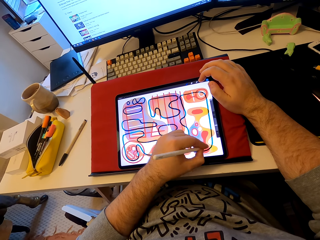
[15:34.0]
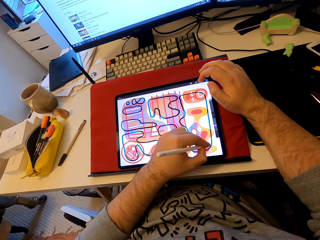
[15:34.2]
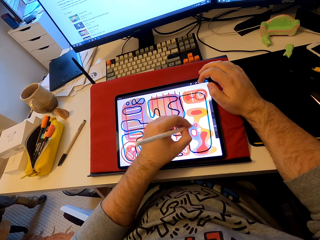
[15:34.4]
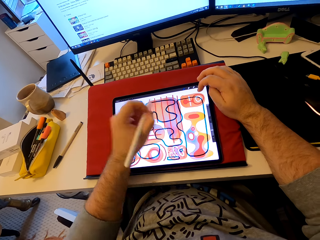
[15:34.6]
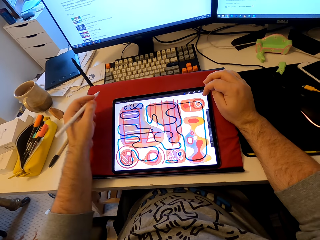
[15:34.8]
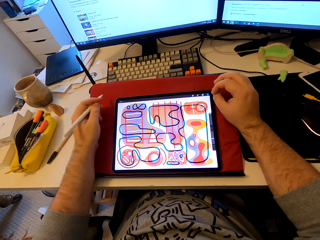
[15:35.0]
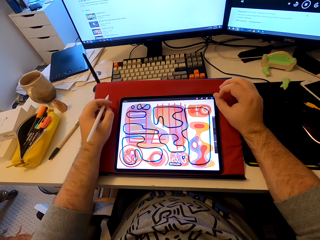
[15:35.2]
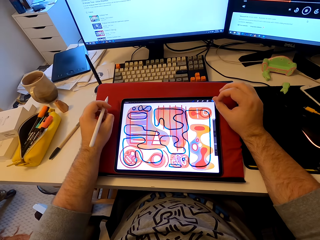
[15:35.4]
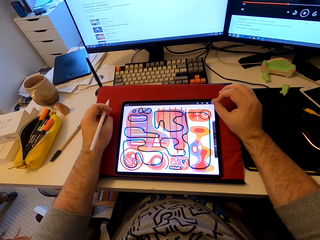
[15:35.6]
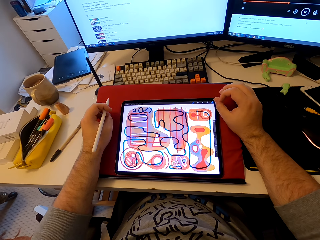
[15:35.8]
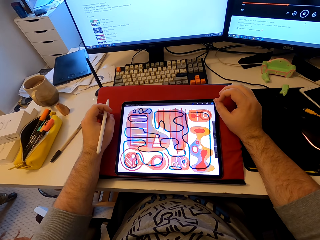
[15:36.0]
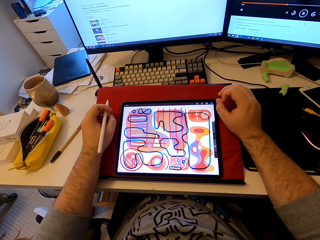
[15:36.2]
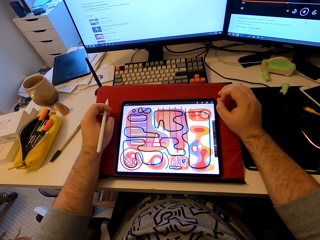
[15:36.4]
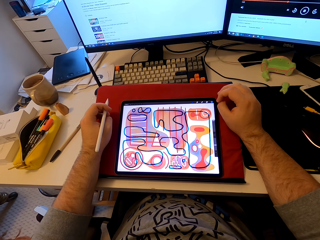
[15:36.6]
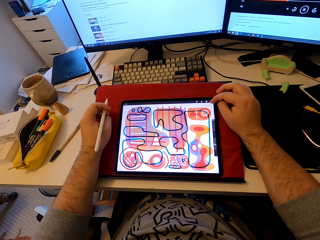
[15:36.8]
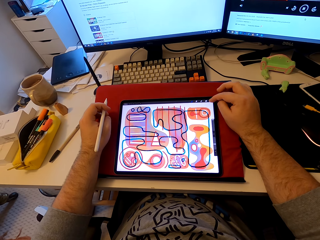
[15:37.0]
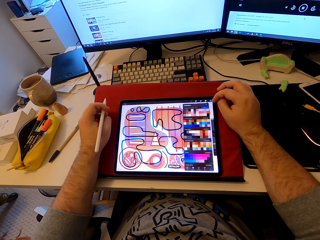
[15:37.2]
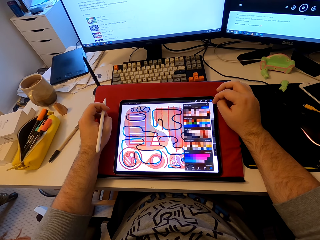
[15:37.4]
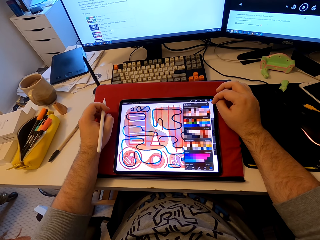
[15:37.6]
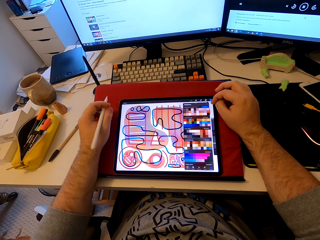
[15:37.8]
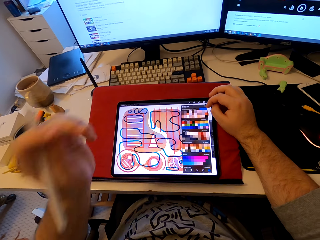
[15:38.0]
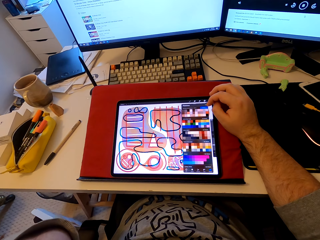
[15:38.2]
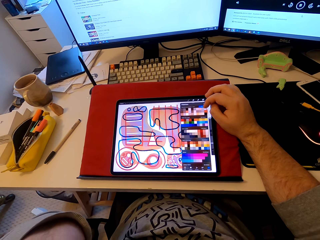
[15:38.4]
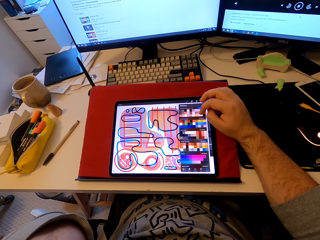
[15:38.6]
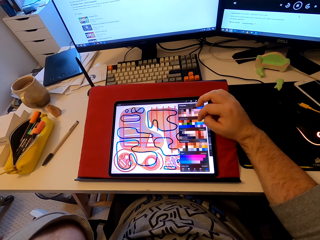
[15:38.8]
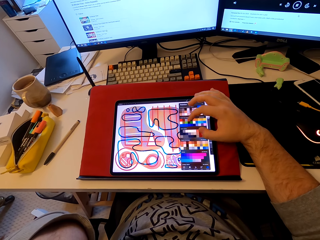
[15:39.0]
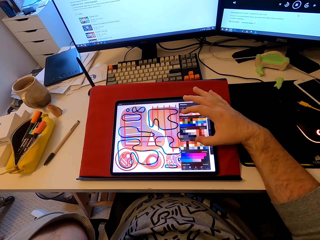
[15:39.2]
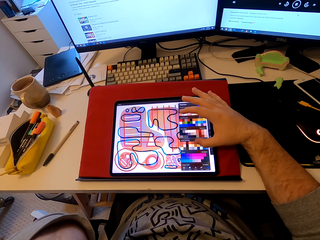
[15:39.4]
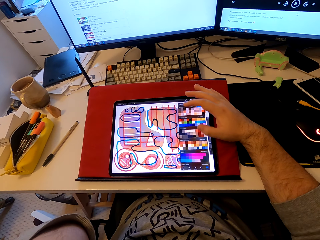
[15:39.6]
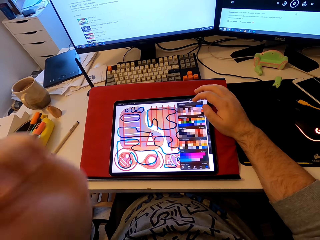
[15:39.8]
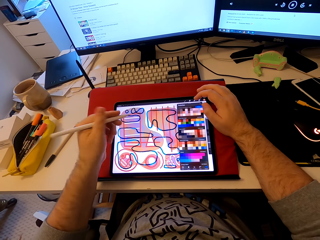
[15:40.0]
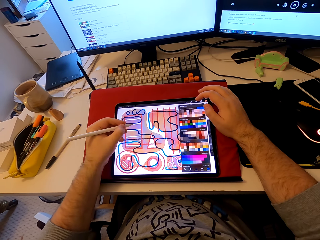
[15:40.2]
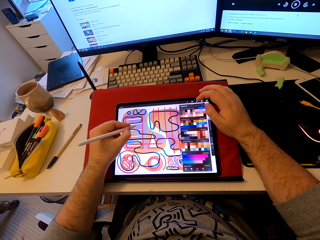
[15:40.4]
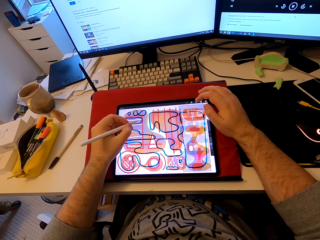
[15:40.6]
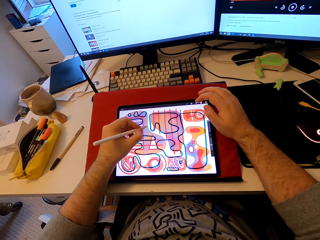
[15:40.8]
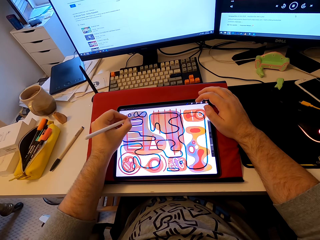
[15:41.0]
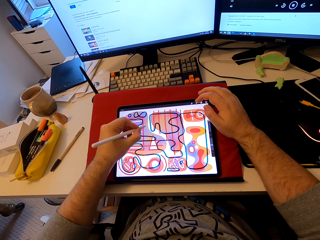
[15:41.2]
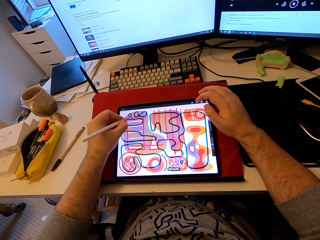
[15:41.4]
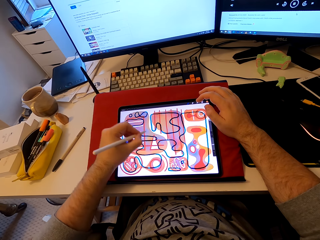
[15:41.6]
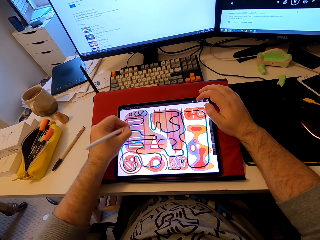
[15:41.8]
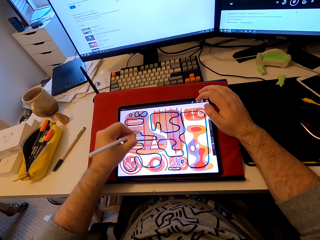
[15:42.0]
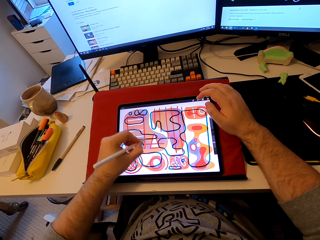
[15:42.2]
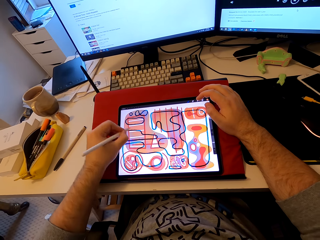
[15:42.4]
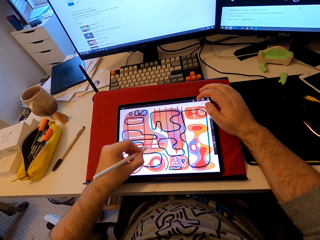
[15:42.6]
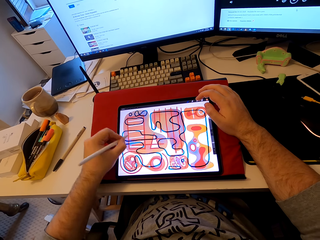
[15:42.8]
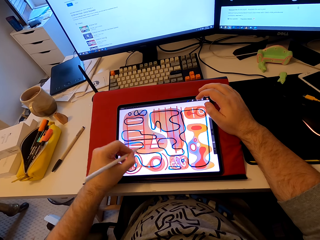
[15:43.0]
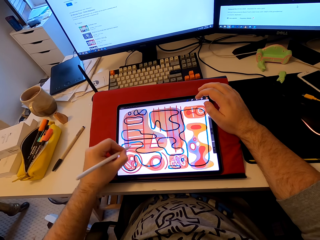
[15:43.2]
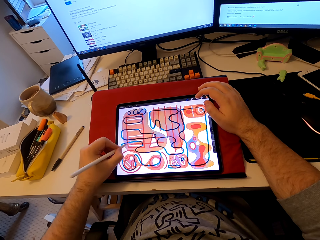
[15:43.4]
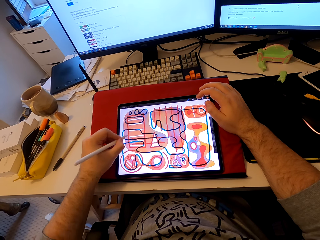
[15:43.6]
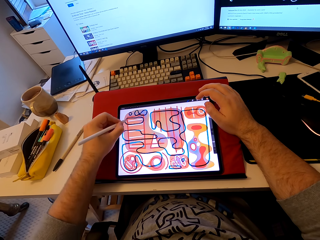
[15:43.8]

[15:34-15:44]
The camera wearer stares at a tablet. He pulls his hand from the tablet. He operates the tablet. He taps on the tablet's screen. He lifts his hand. He holds the tablet's screen with his index and thumb fingers. He drops his hand. He draws patterns on the tablet. He colors on the tablet's screen.

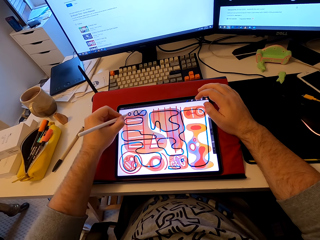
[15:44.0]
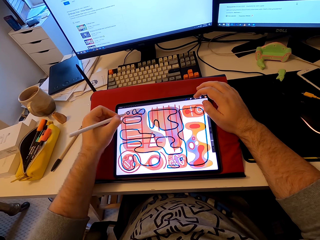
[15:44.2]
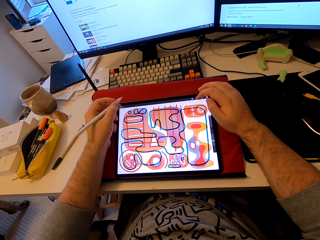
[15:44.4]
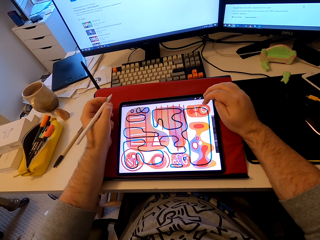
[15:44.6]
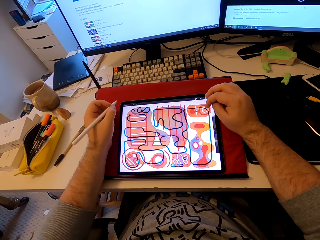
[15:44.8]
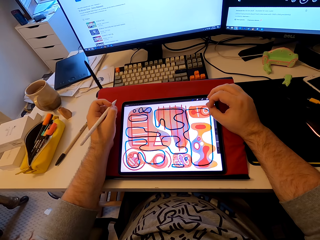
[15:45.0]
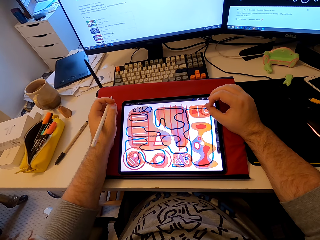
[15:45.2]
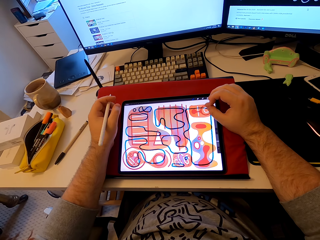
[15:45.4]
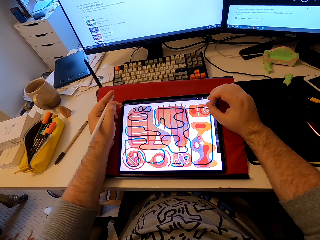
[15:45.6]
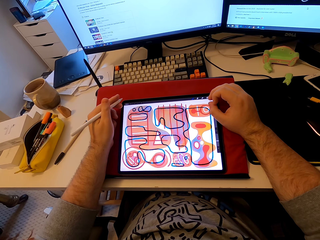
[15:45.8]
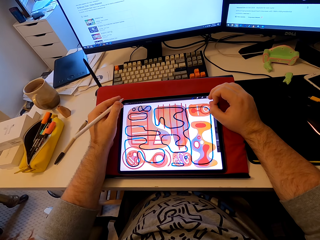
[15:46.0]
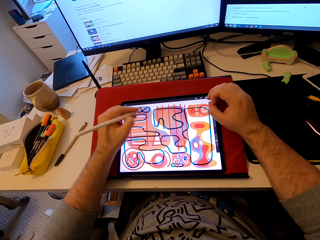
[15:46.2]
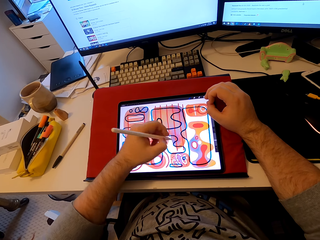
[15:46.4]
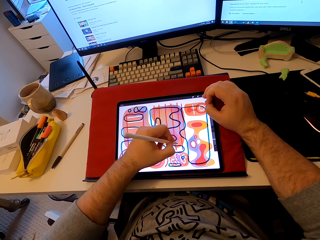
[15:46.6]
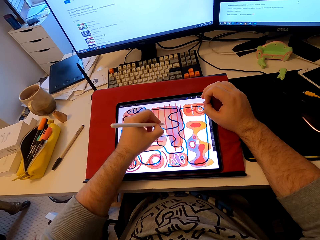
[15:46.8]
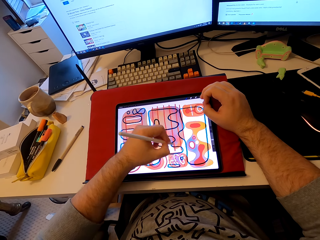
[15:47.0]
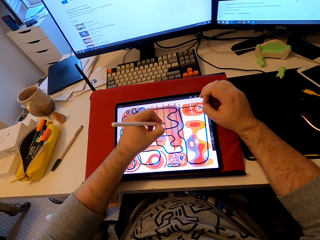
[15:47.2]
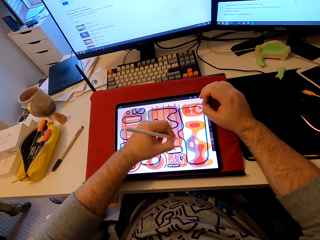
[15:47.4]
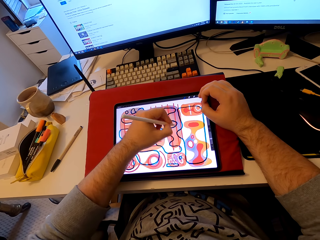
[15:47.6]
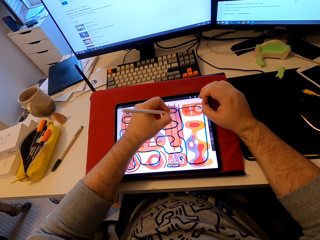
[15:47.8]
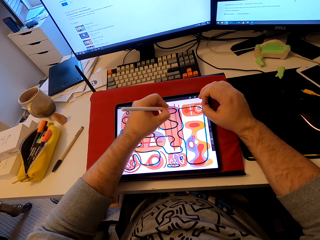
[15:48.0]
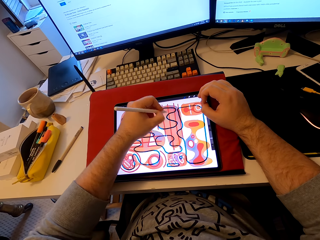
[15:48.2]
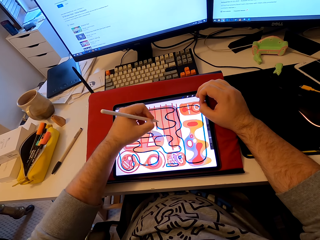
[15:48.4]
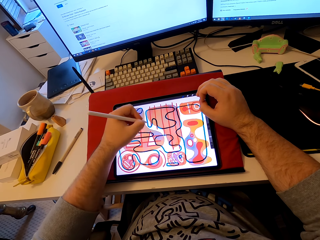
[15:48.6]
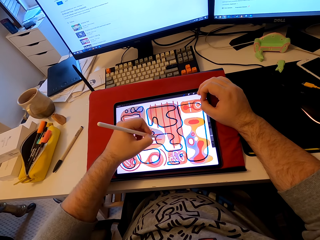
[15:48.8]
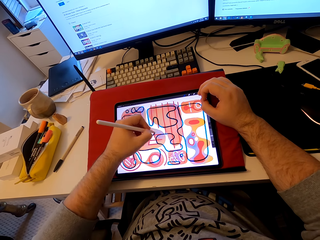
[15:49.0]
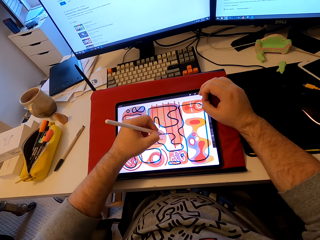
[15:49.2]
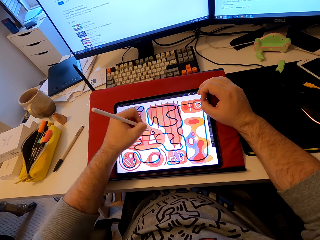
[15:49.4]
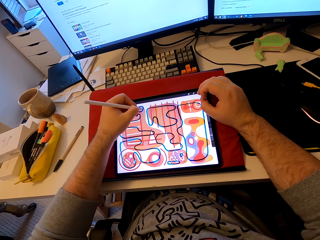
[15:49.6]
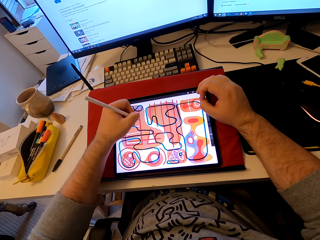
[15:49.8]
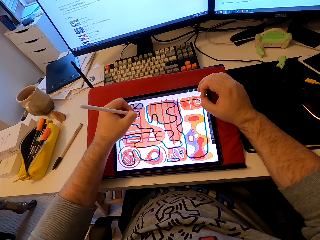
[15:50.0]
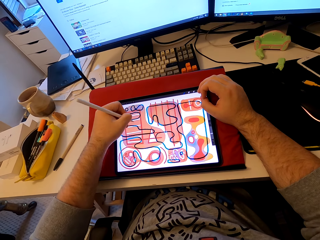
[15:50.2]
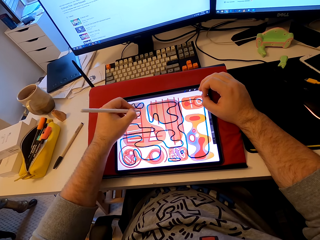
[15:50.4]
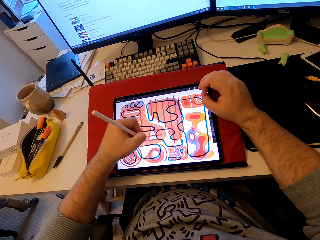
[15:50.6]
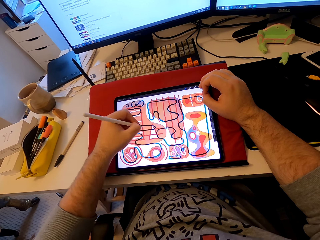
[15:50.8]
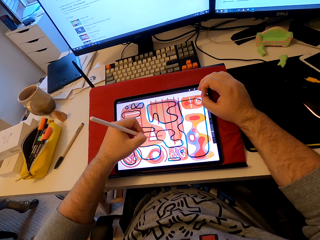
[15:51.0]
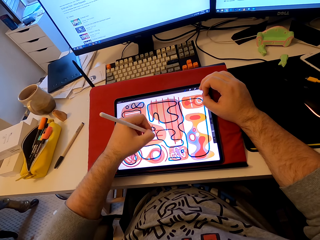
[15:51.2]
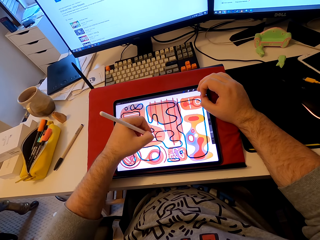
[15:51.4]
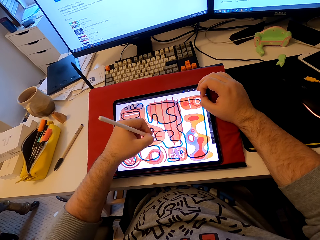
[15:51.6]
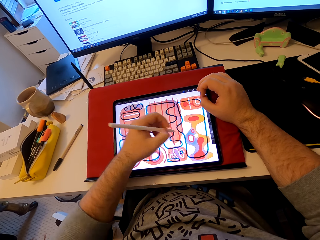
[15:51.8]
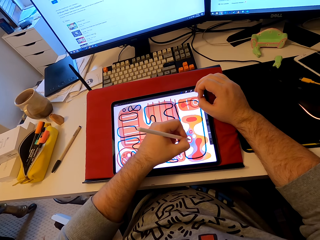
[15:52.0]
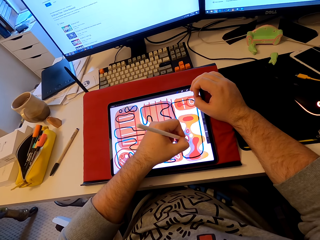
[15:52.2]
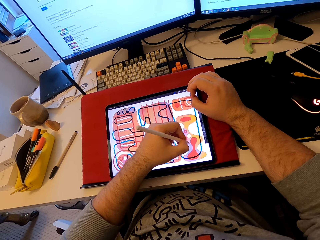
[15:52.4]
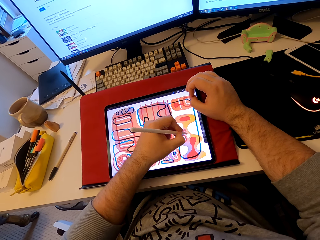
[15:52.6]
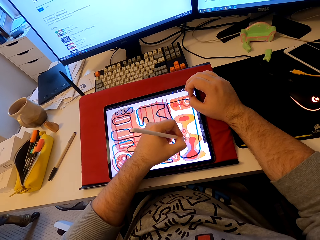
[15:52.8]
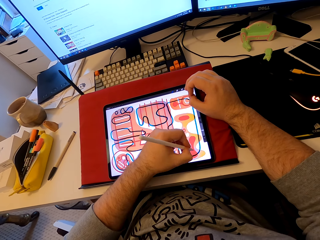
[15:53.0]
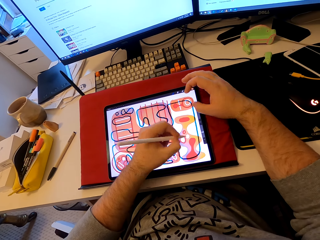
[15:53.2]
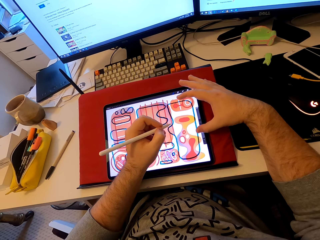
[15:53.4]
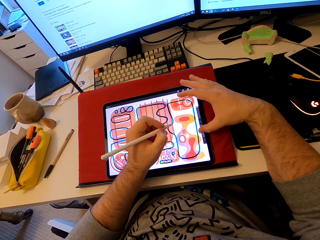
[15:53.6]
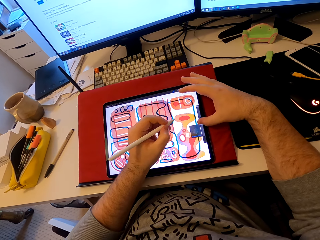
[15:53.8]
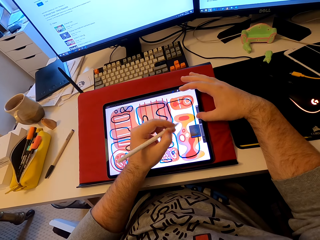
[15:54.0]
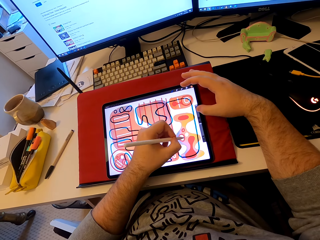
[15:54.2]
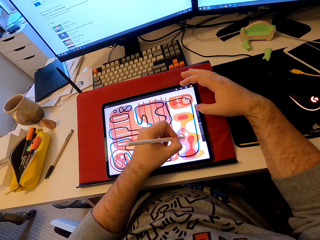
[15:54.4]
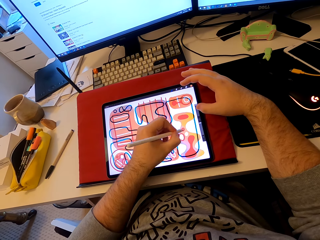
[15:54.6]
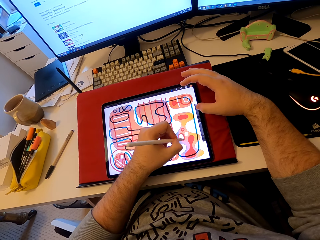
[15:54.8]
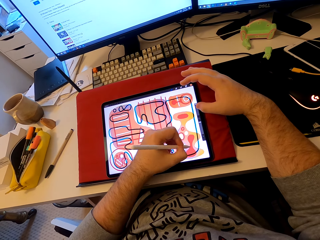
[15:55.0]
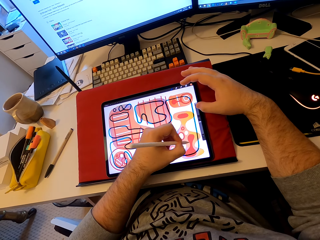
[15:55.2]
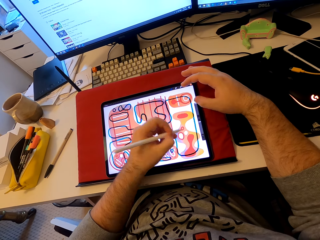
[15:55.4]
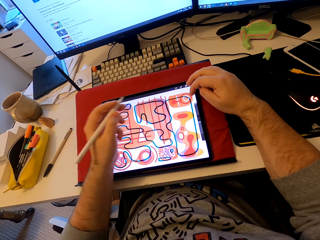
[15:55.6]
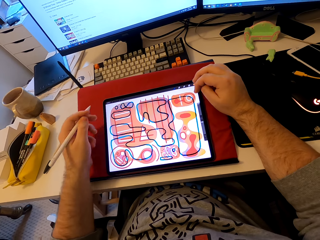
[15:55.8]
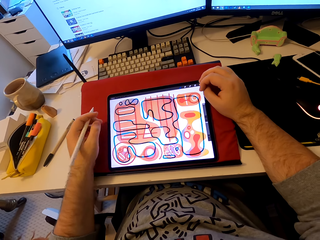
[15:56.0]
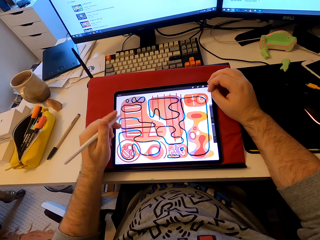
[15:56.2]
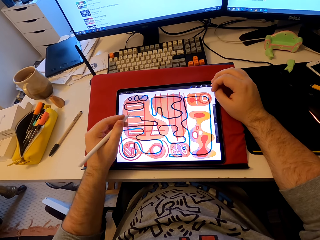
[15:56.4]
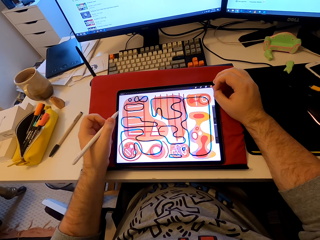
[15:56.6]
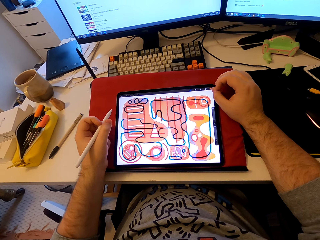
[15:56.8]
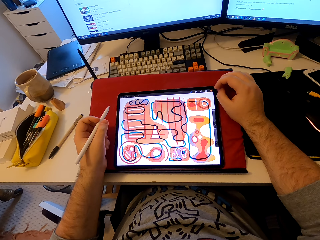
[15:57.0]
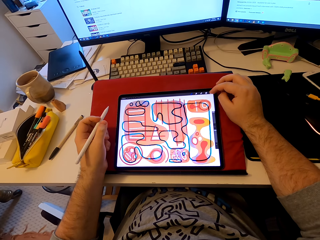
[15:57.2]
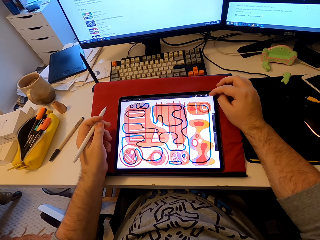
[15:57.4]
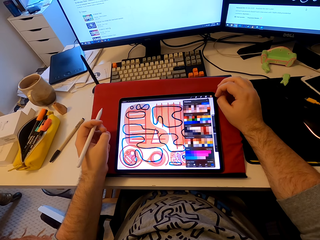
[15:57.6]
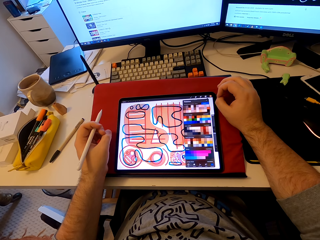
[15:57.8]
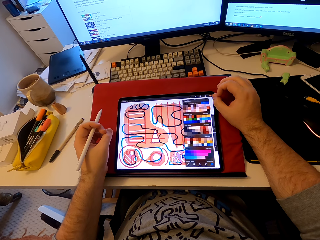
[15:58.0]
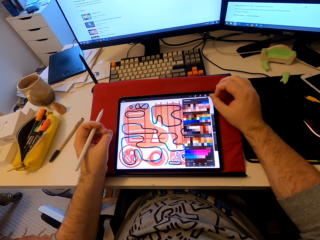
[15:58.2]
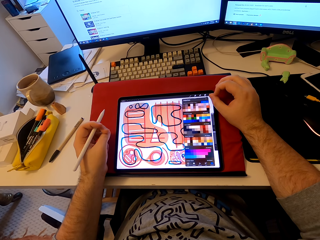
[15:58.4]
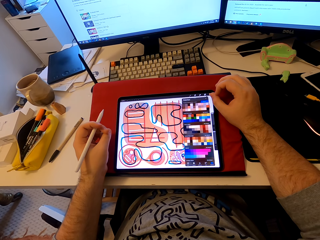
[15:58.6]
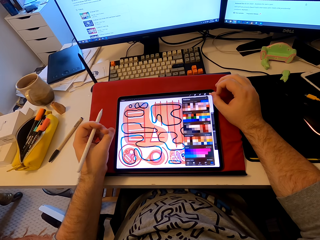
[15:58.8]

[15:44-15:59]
The camera wearer pulls his hand from the tablet. He colors on the tablet's screen. He taps on the tablet's screen. He colors on the tablet's screen. He pulls his hand from the tablet. He stares at the tablet. He taps on the tablet's screen.
